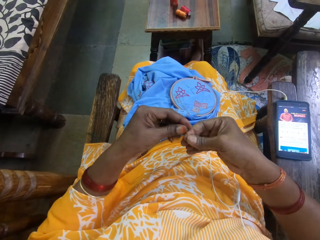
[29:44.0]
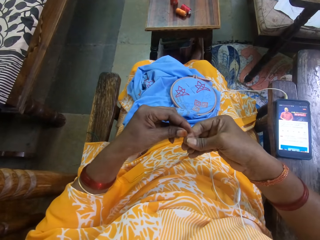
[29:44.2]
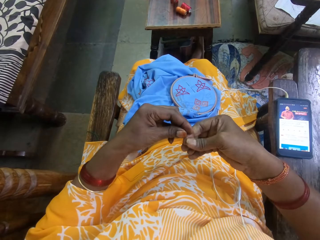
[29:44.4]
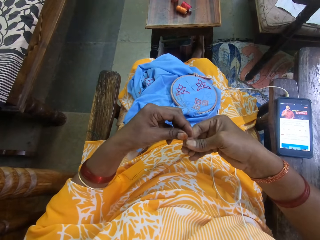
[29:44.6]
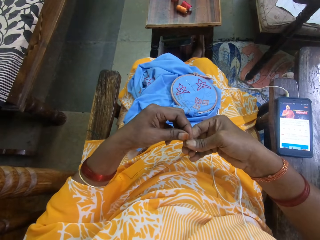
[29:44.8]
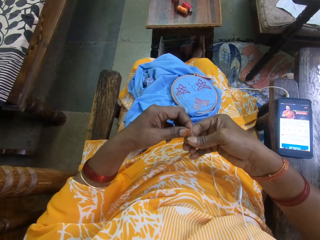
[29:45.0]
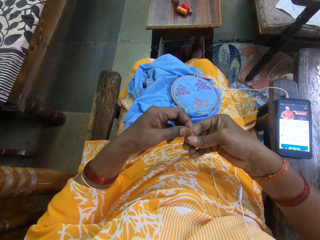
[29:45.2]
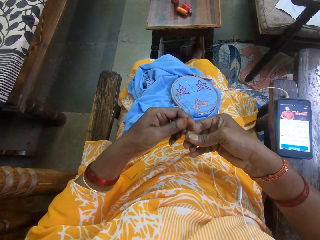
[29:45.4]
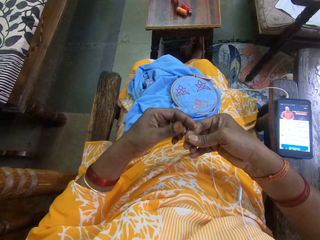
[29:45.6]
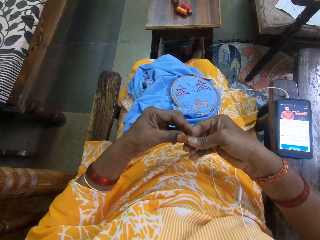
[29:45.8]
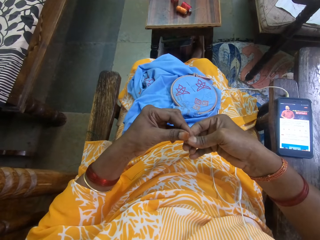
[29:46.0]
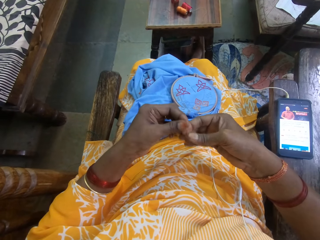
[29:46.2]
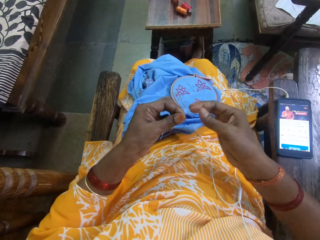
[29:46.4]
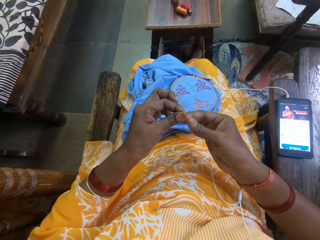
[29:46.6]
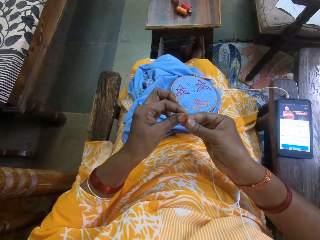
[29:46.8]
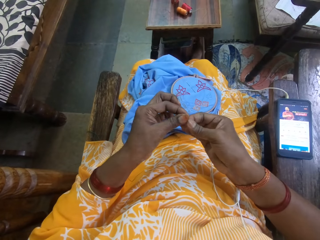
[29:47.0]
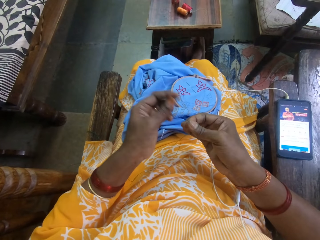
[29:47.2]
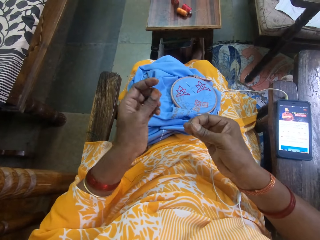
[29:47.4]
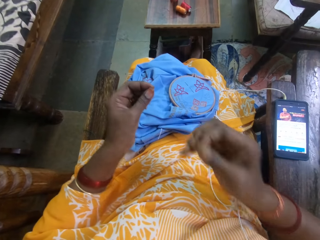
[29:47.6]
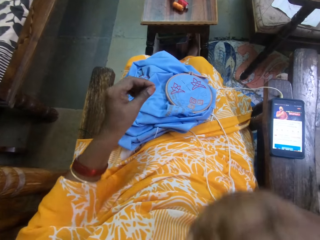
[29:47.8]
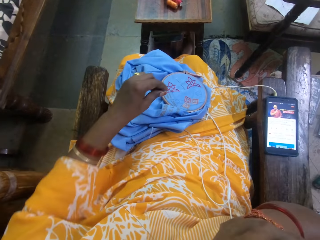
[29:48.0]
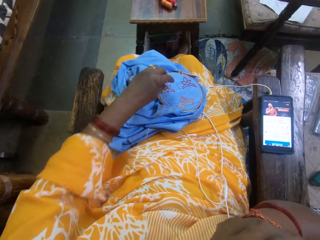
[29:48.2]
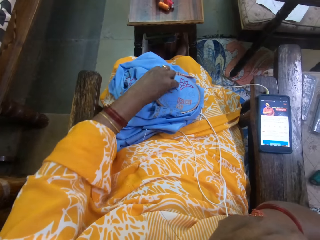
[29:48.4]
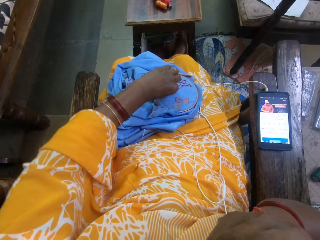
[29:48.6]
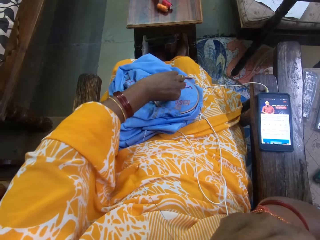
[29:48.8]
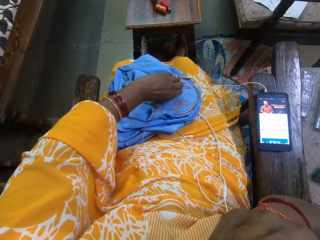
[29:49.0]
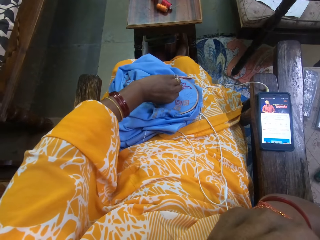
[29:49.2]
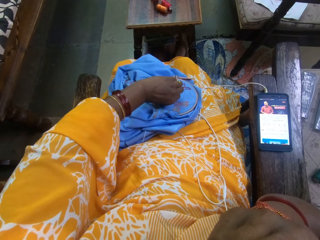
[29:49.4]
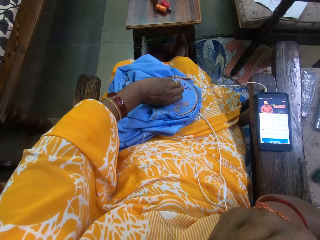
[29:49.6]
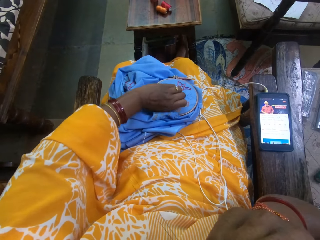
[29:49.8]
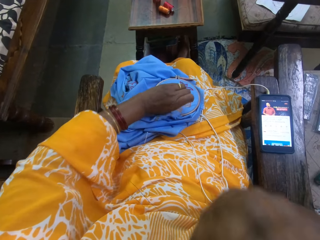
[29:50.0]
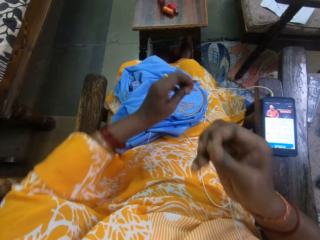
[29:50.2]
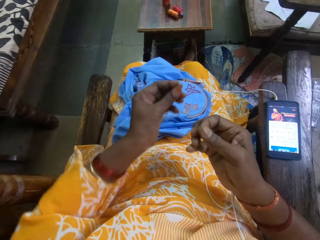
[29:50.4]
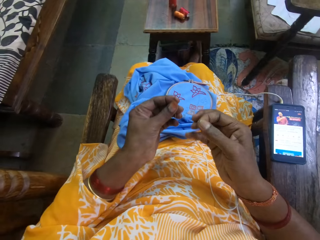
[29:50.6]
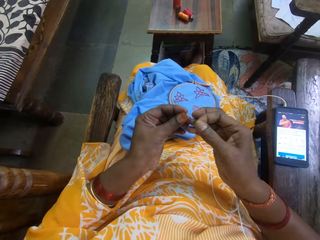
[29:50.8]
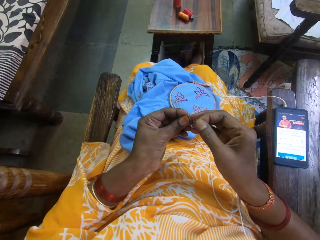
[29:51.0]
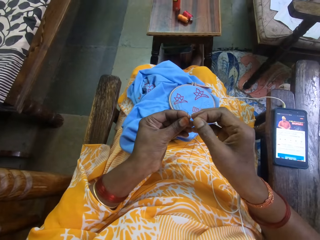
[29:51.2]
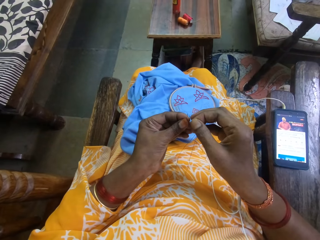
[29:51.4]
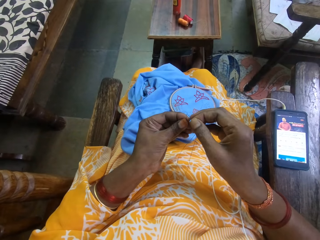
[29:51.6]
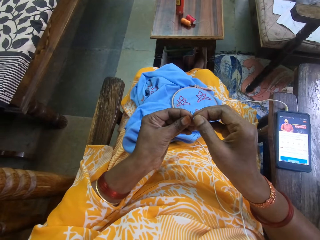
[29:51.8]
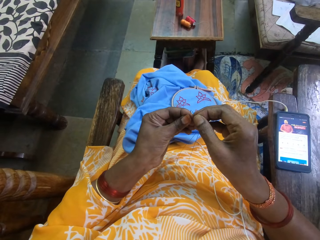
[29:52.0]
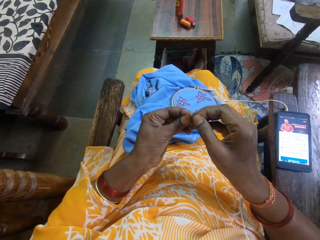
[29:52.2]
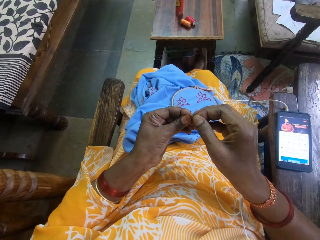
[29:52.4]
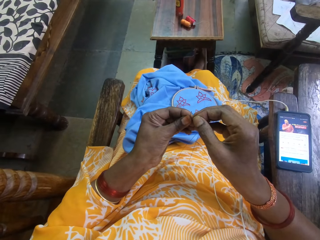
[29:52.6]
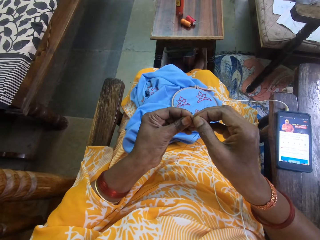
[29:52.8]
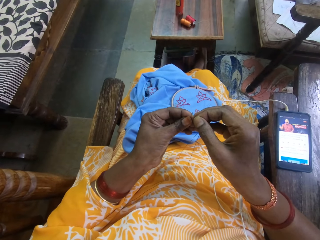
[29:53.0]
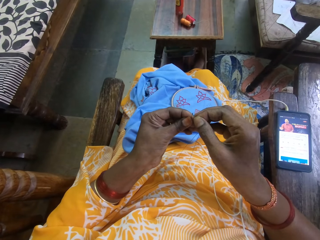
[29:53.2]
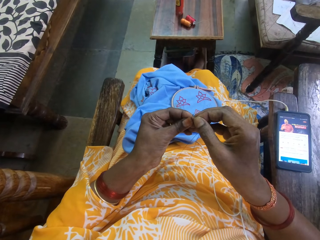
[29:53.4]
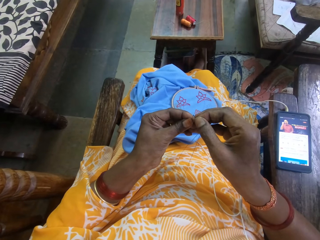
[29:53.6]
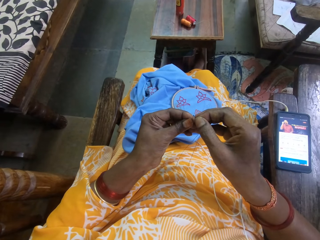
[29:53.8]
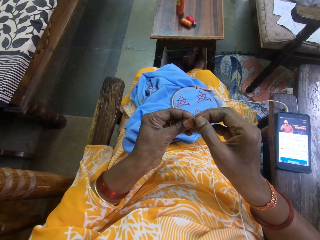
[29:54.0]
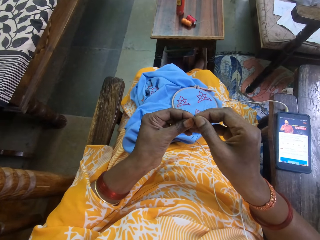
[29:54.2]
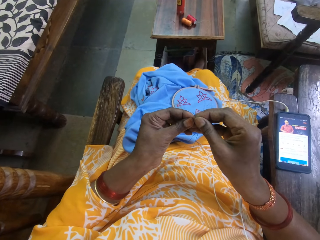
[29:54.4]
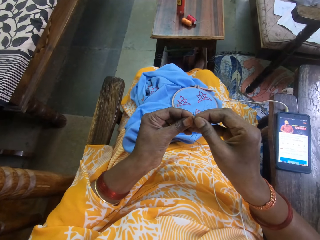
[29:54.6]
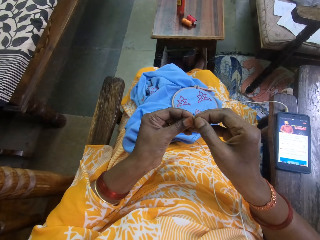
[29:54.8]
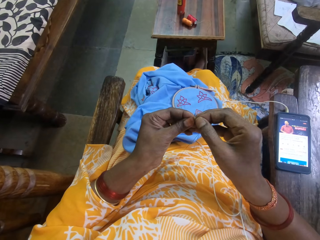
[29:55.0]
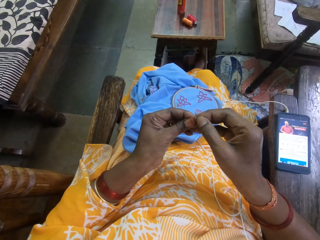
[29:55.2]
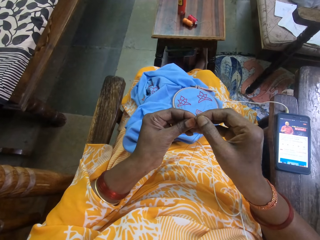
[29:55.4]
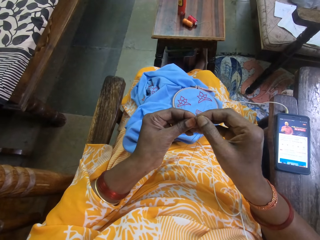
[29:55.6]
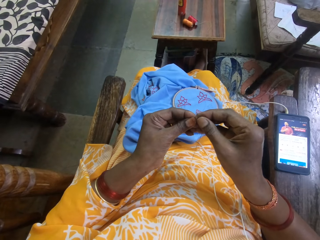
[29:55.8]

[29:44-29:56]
The camera wearer holds the thread with both hands. She holds the thread with her left hand. She holds the thread with both hands. She holds the thread with her right hand. She lifts a hand. She puts the thread in her mouth with her right hand. She picks up a needle from the fabric with her left hand. She inserts the needle in the thread with her right hand.

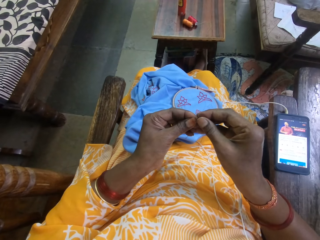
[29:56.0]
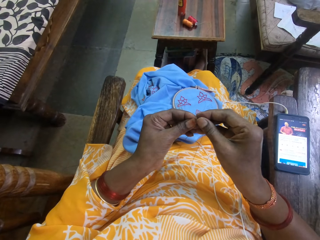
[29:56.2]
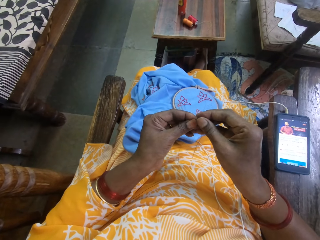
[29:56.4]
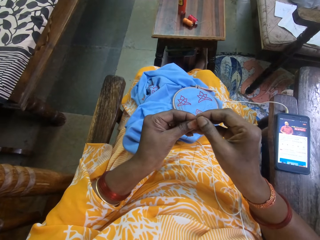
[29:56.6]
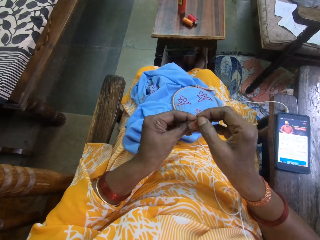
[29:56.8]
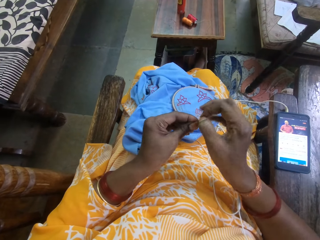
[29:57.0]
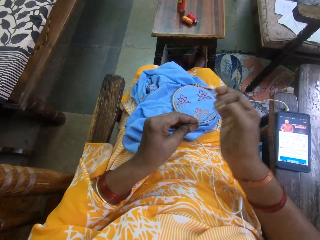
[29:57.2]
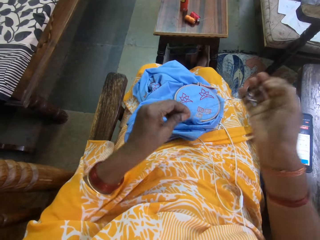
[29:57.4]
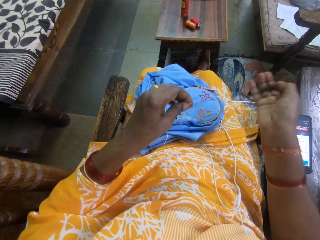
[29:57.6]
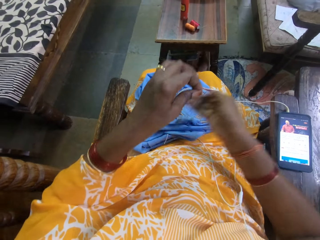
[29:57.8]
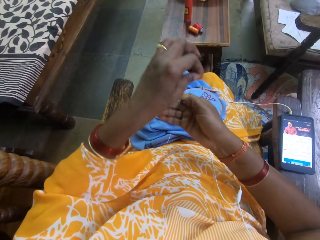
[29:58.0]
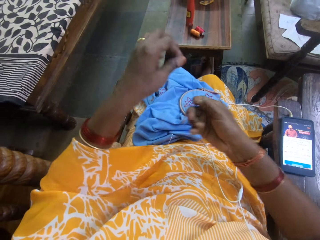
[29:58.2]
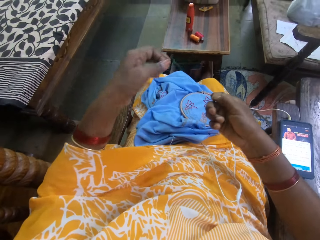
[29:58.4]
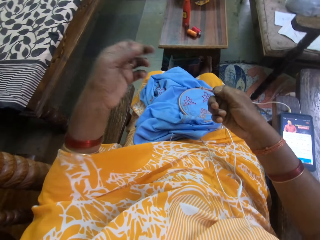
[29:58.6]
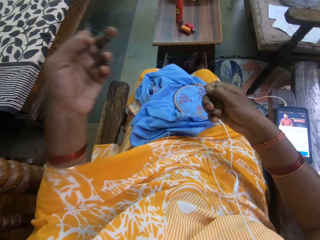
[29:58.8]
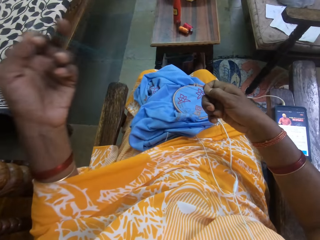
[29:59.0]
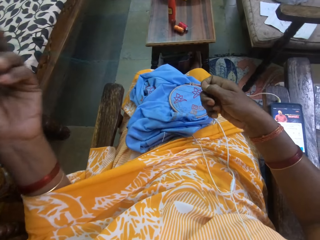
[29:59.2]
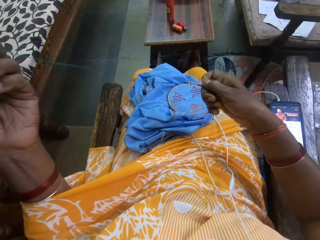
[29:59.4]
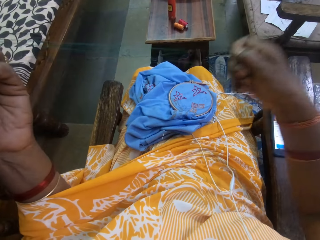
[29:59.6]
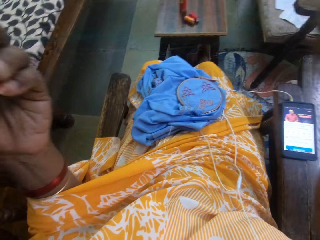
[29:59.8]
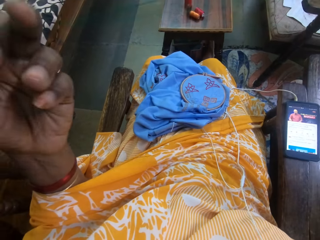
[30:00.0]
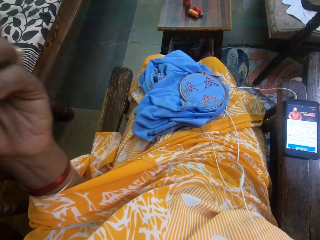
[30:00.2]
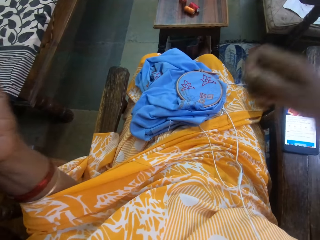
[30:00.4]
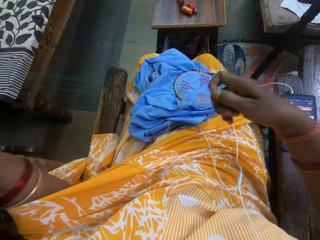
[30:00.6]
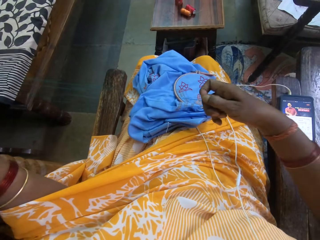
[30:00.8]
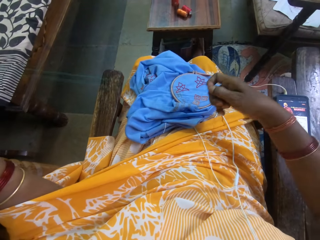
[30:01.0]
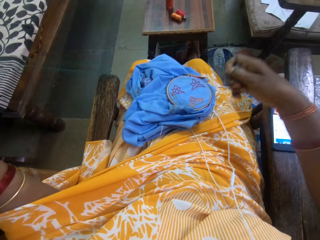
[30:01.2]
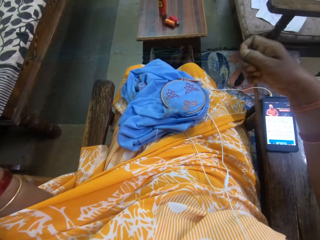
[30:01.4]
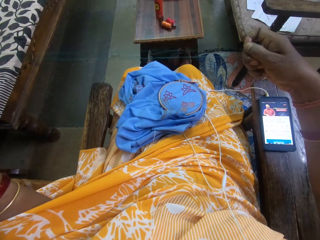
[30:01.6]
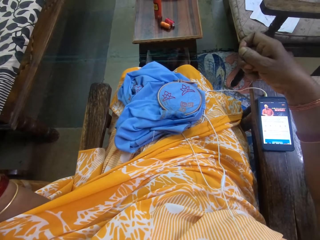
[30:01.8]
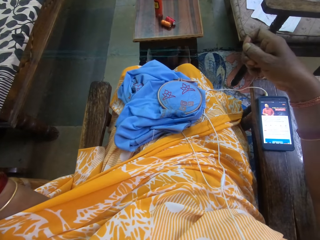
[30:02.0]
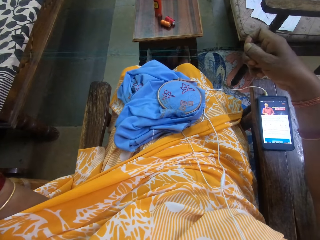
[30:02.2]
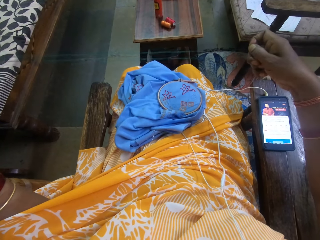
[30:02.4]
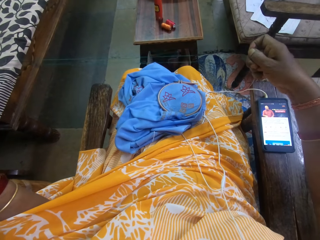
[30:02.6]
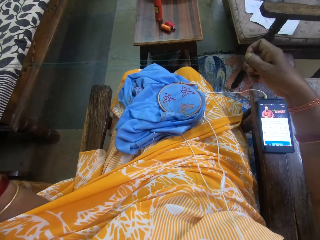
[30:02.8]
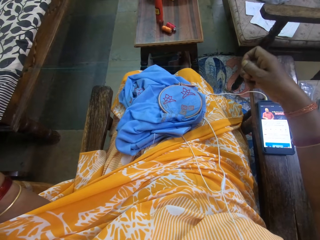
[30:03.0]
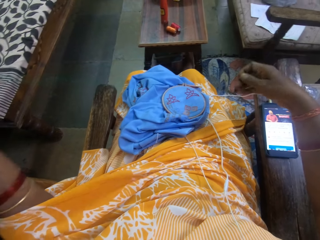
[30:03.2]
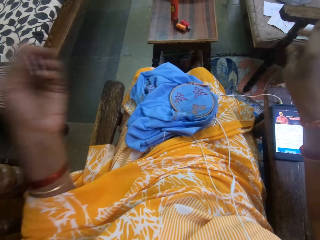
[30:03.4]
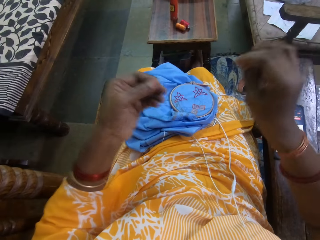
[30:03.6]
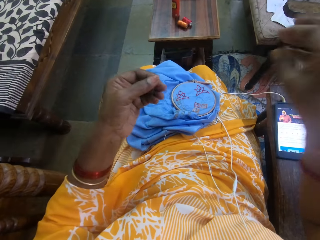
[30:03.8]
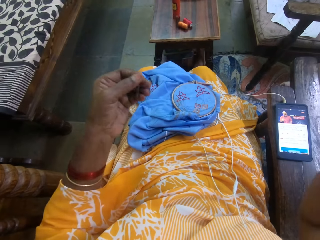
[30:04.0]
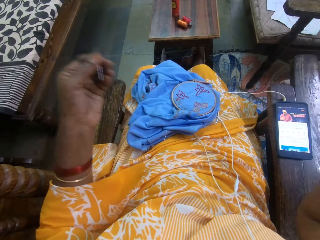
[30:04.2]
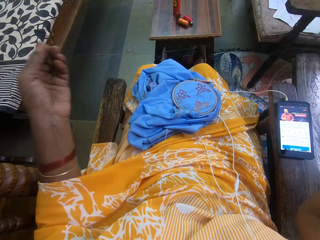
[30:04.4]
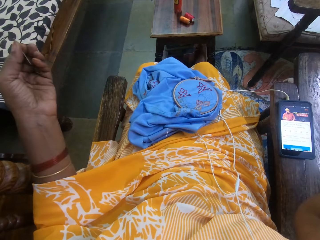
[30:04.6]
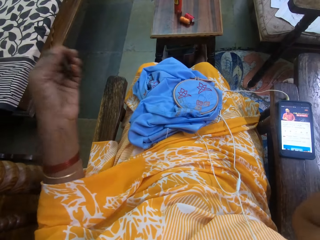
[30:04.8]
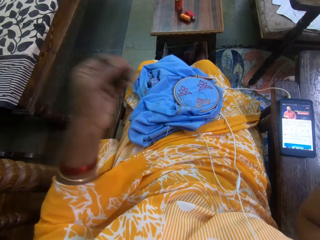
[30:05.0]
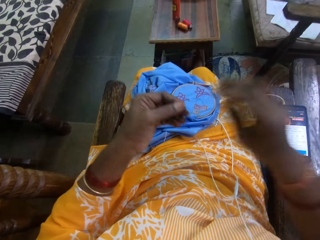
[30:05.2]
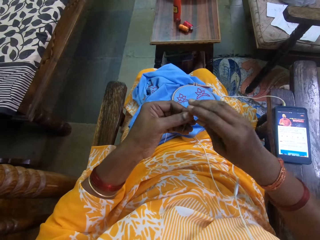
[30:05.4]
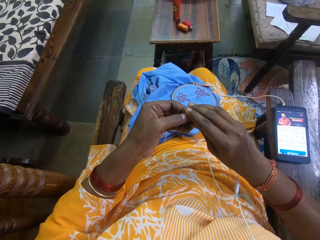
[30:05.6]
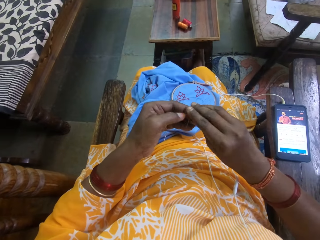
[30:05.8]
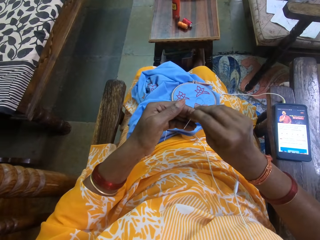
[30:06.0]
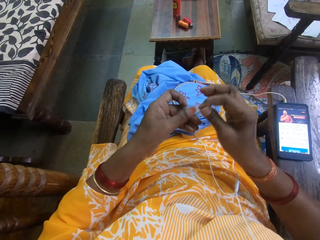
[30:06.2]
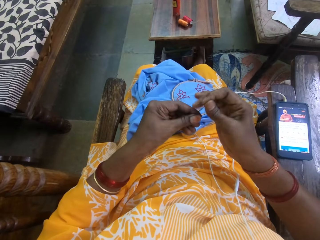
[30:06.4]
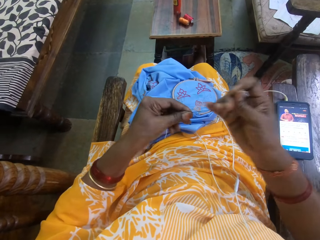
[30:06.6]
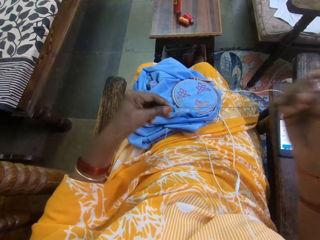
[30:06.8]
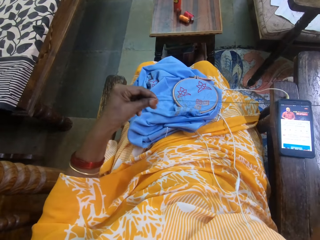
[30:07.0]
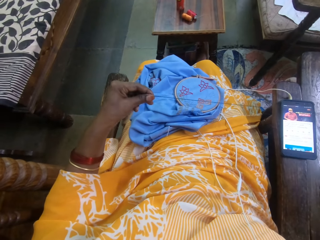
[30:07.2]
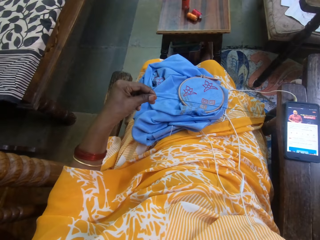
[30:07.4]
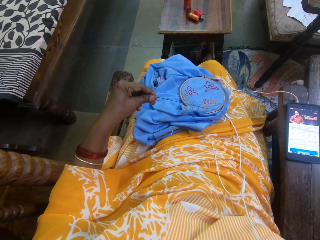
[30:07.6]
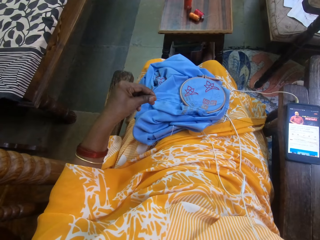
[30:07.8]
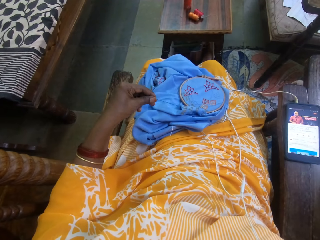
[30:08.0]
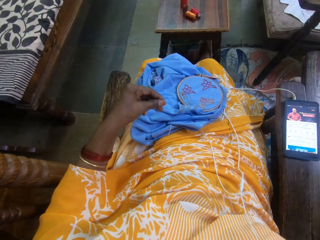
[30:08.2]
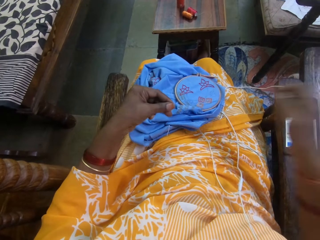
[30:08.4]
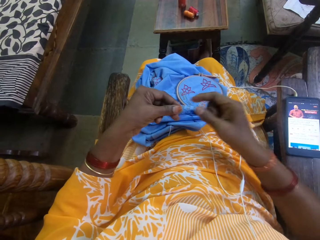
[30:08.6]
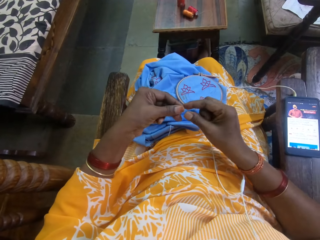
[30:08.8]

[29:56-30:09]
The camera wearer pulls the thread from the needle with her right hand. She holds the needle with both hands. She holds the needle with her right hand. She pulls the thread and needle with her right hand.
